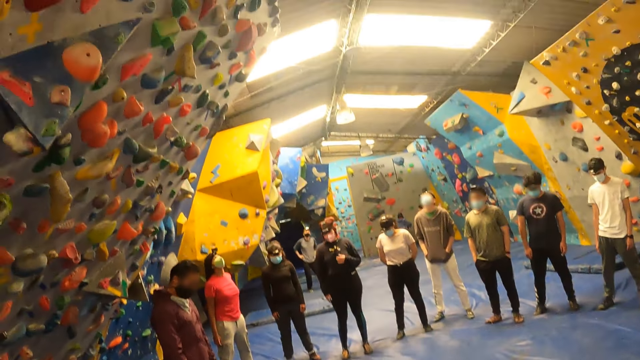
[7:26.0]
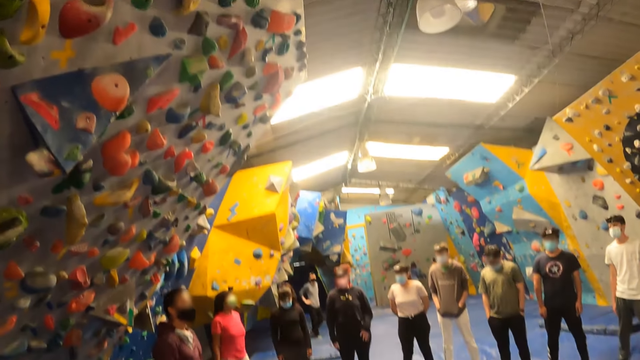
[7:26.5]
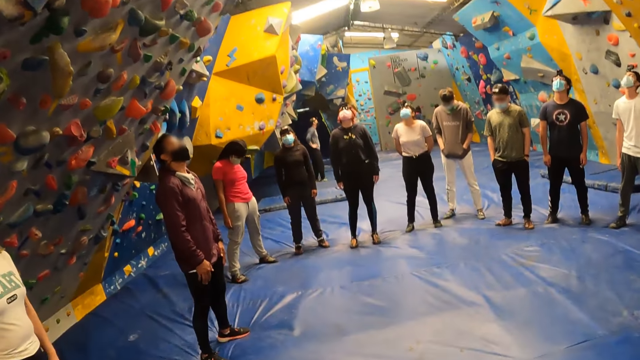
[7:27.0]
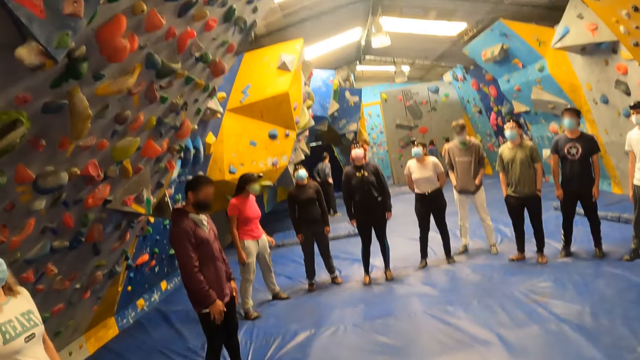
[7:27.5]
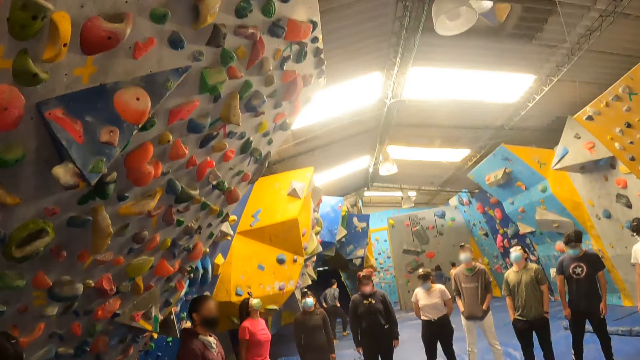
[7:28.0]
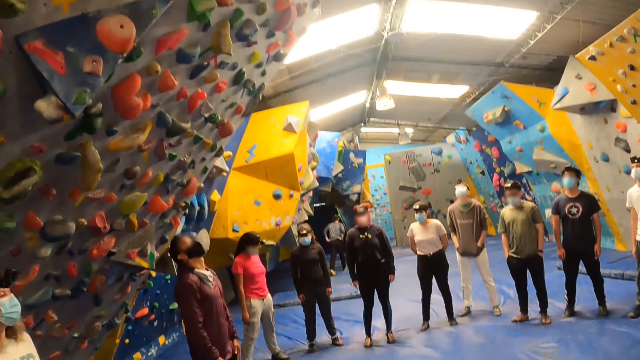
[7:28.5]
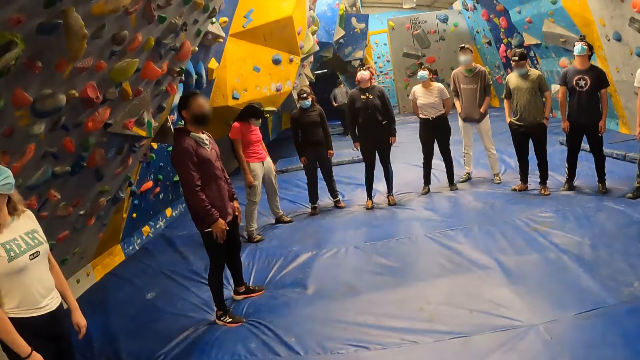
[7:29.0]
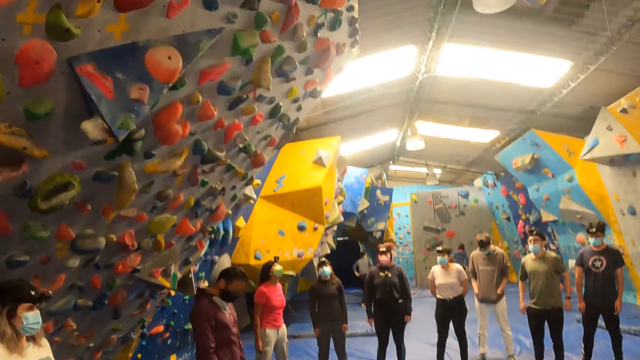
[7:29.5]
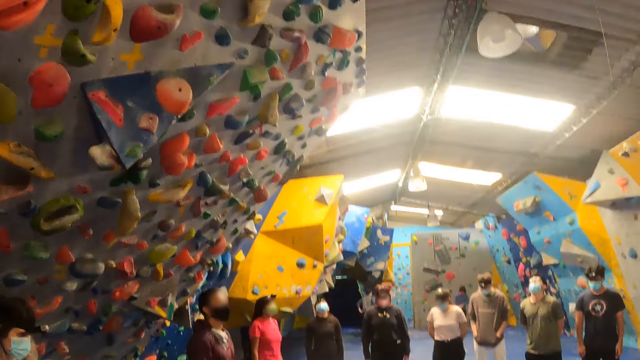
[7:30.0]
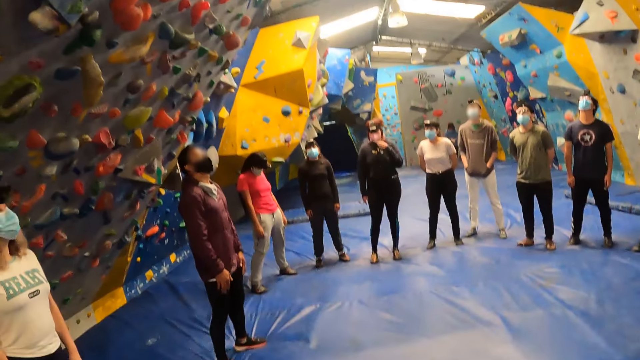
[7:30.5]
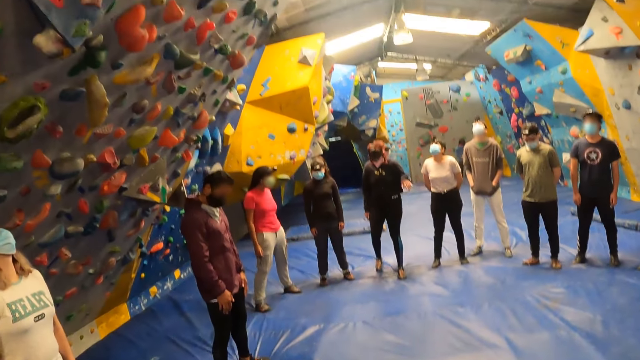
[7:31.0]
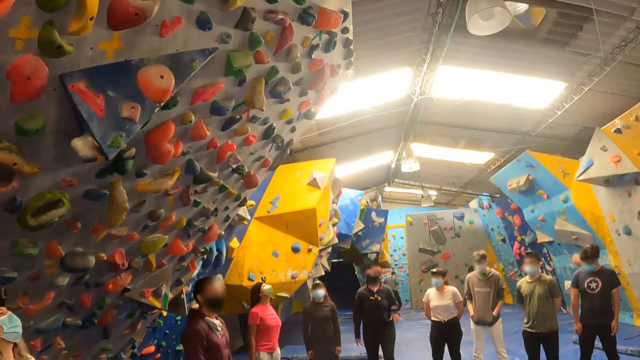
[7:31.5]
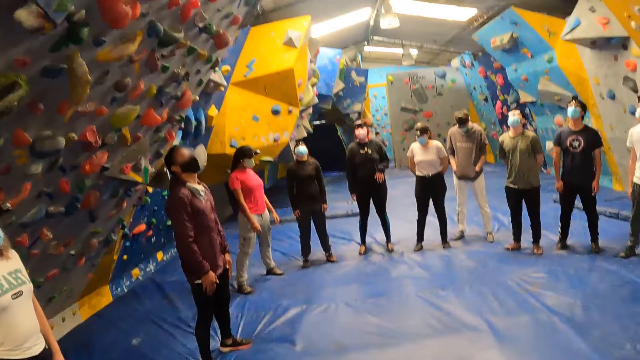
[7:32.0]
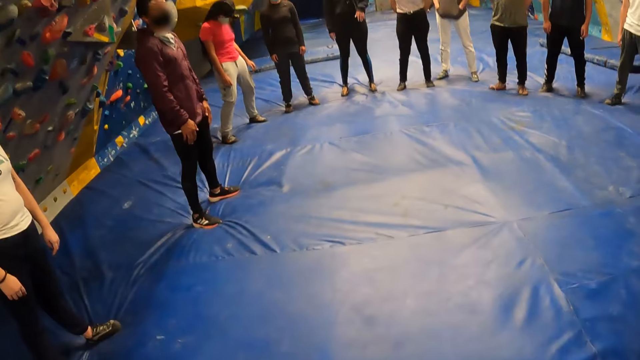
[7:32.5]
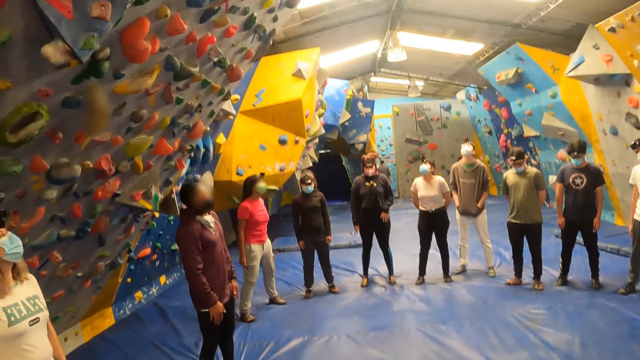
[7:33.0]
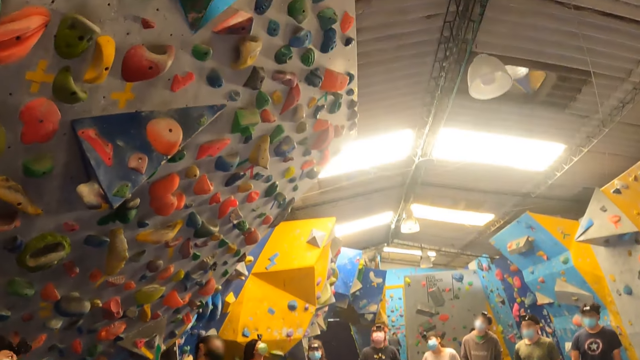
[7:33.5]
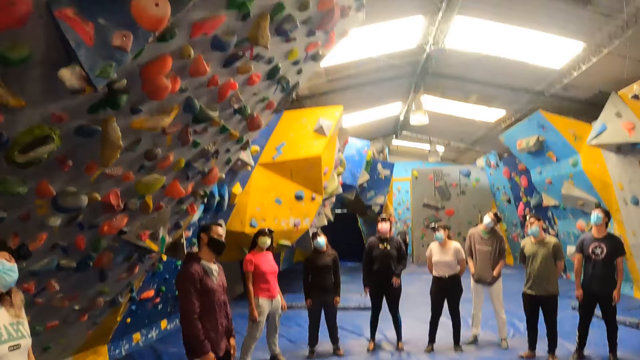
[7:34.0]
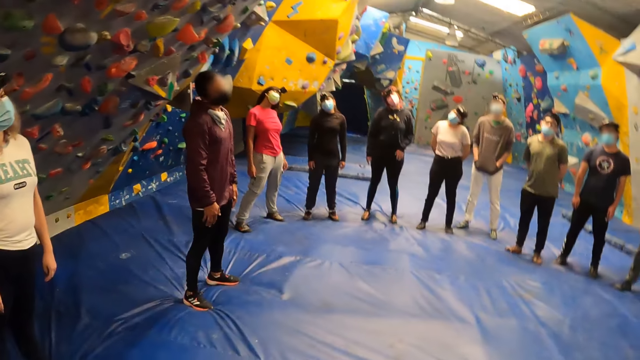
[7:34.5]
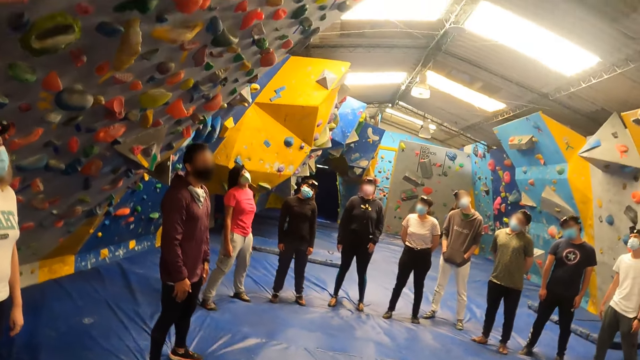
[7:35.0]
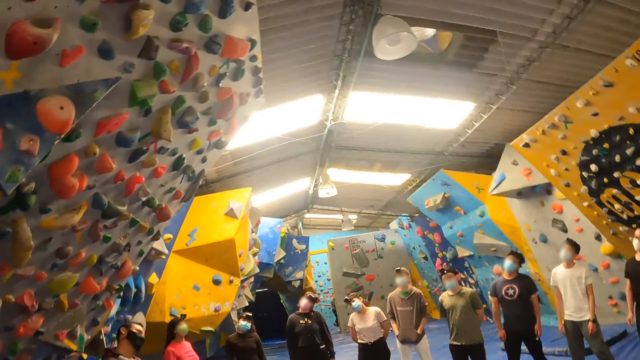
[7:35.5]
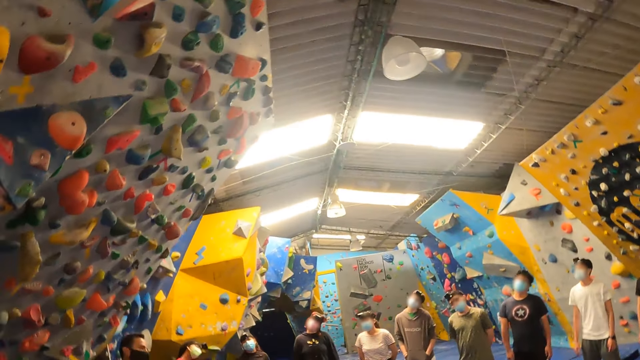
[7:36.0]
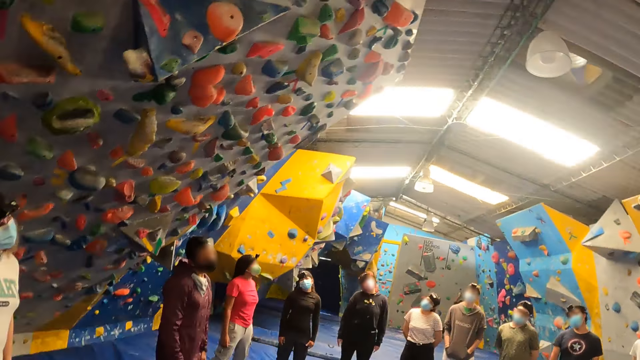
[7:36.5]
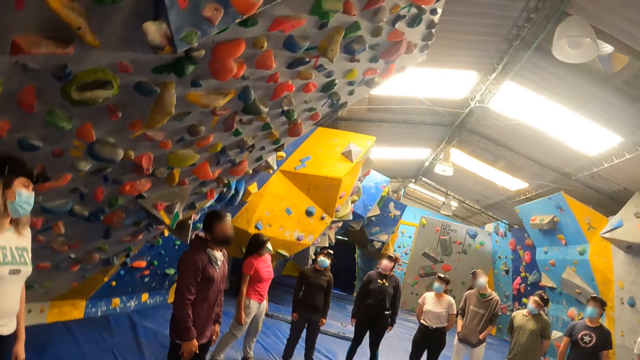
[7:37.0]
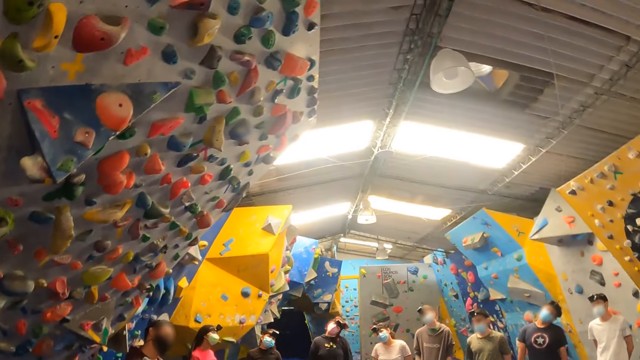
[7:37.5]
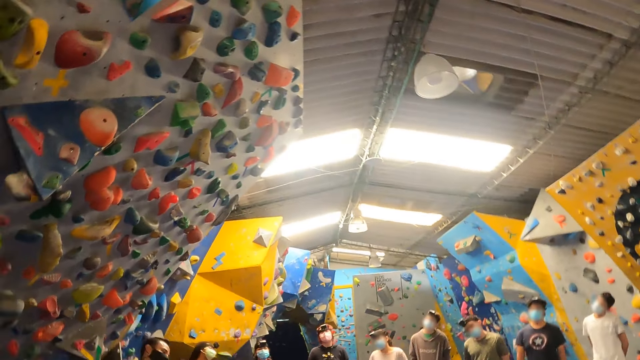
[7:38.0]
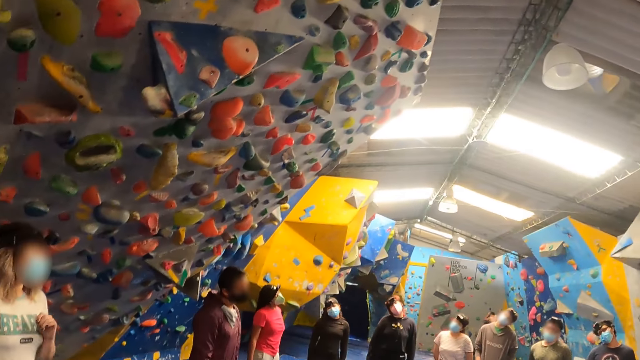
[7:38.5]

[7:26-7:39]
The camera wearer nods her head. The woman nods her head. The instructor moves his head sideways. The camera wearer moves her head sideways. The woman moves her head sideways.

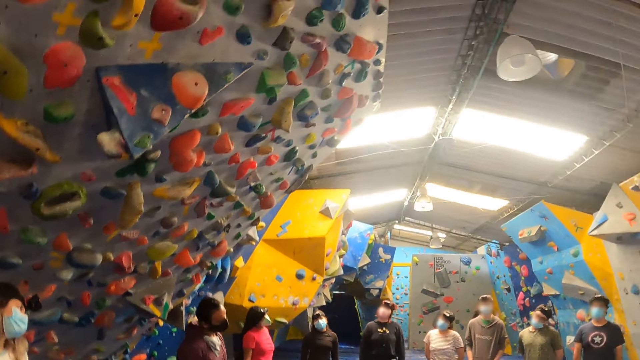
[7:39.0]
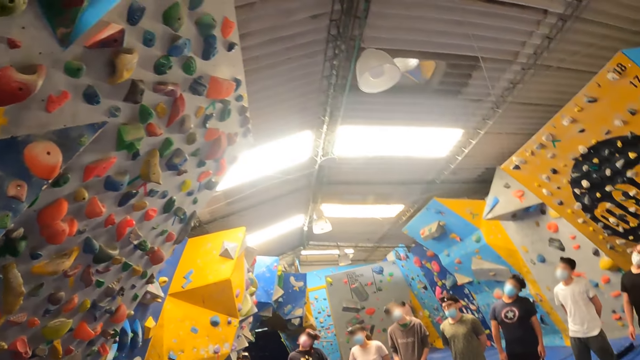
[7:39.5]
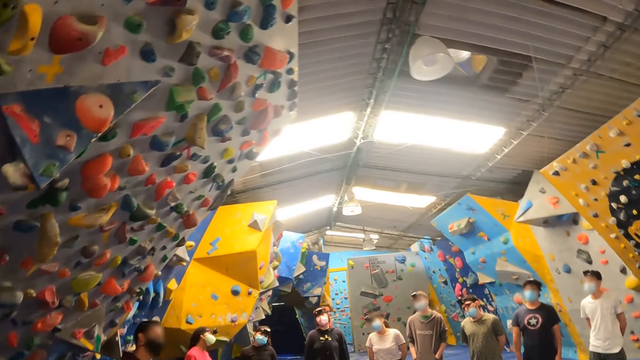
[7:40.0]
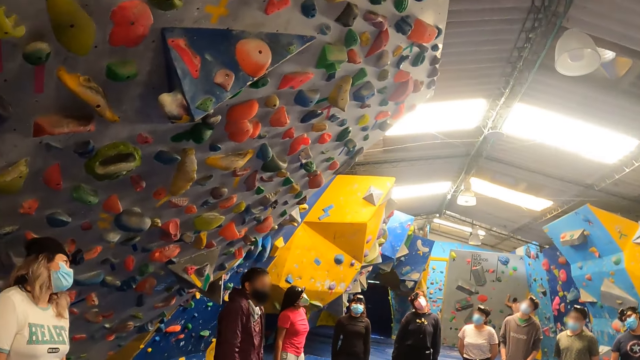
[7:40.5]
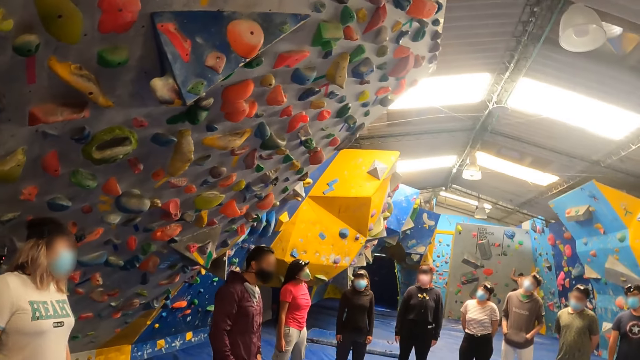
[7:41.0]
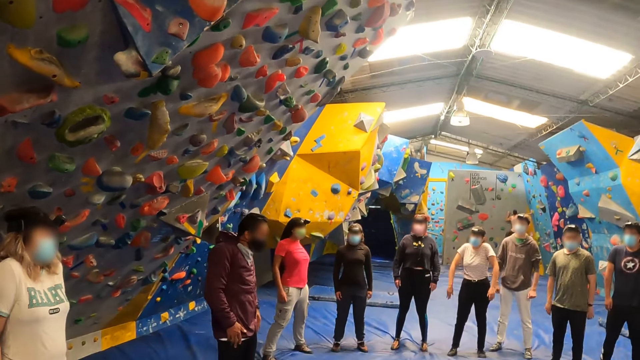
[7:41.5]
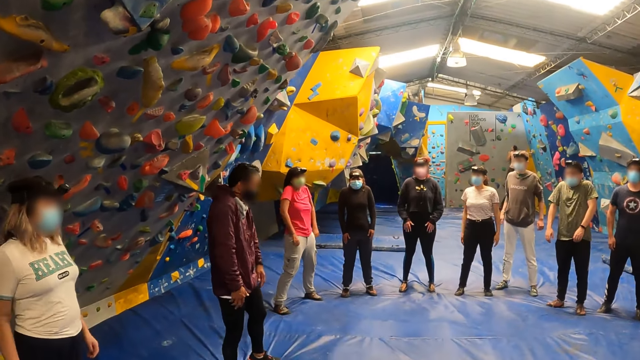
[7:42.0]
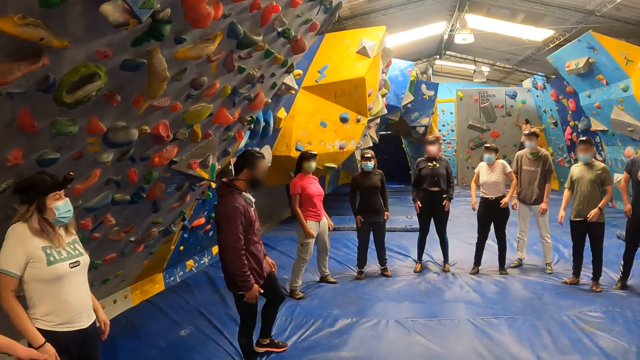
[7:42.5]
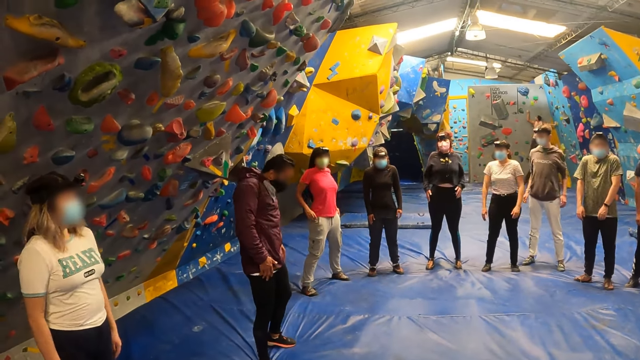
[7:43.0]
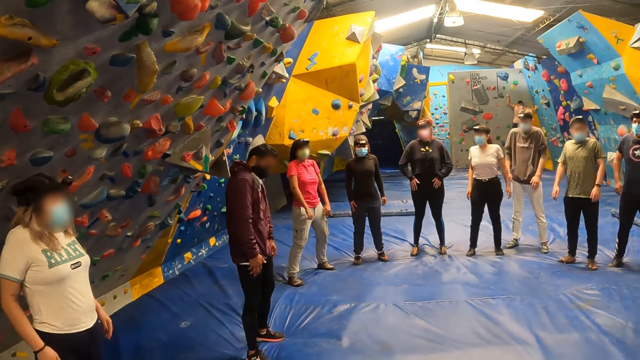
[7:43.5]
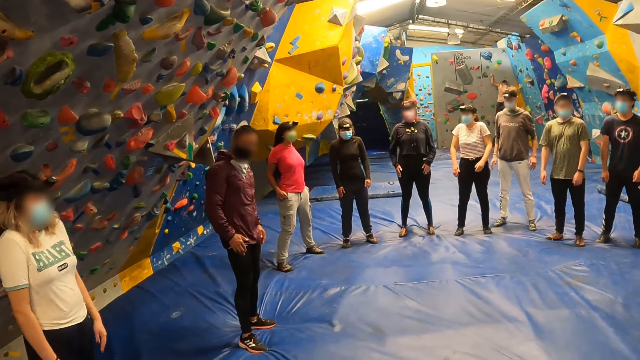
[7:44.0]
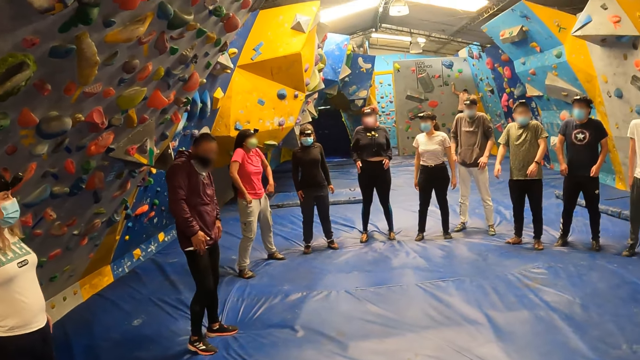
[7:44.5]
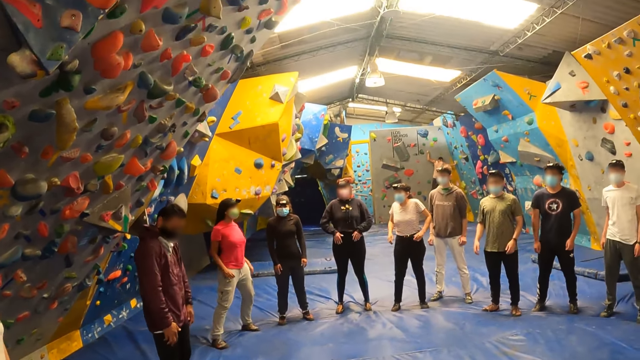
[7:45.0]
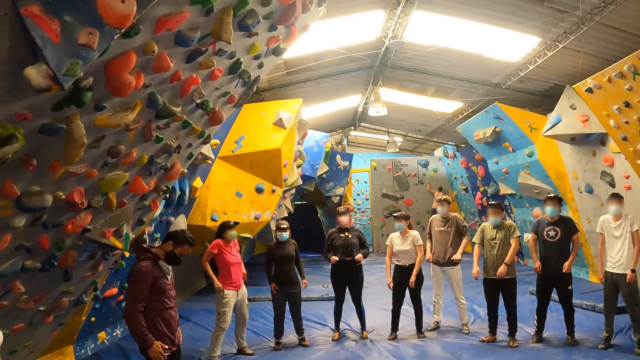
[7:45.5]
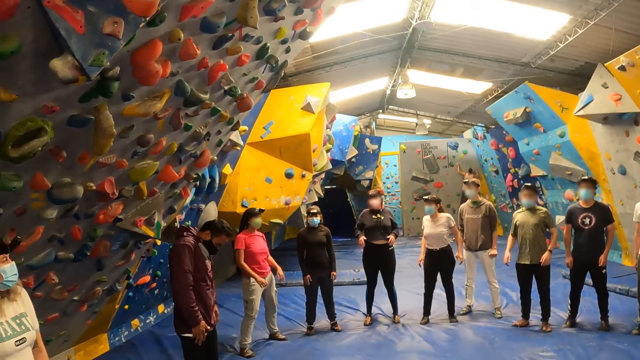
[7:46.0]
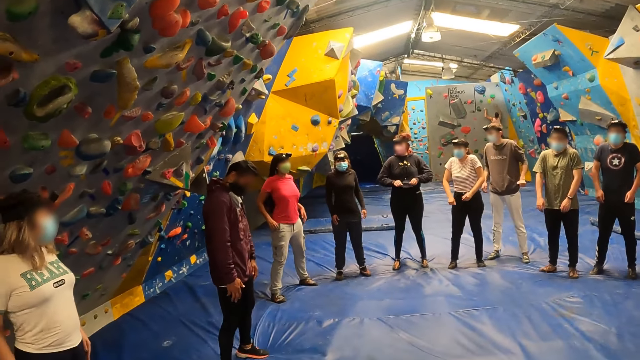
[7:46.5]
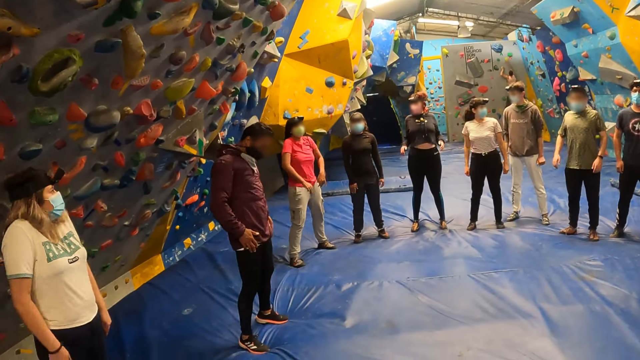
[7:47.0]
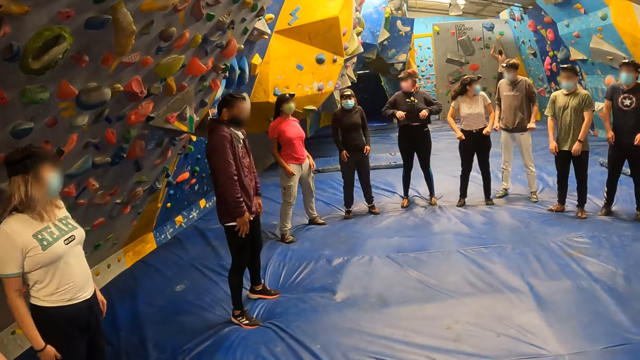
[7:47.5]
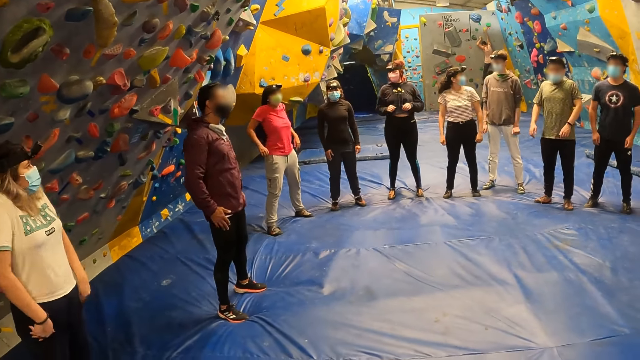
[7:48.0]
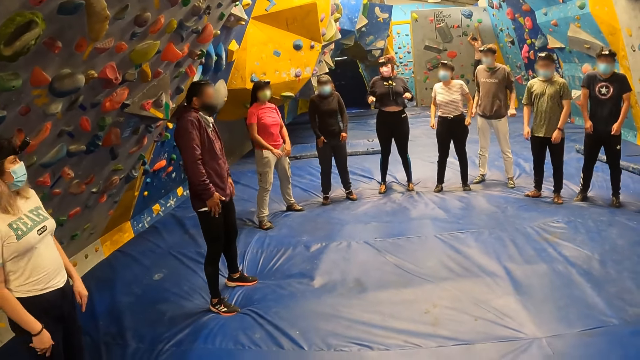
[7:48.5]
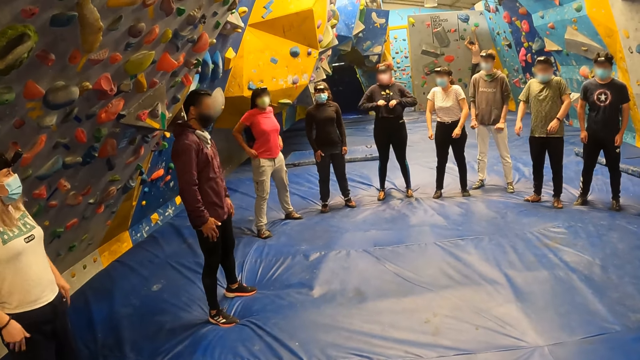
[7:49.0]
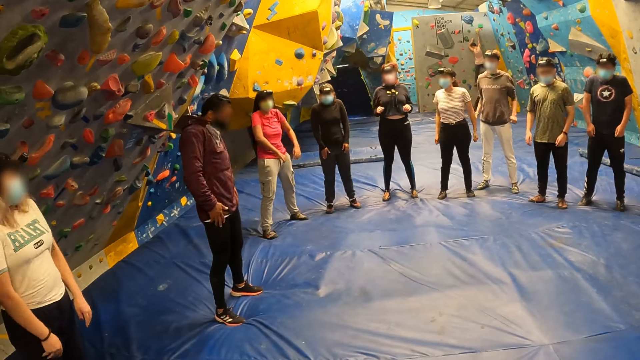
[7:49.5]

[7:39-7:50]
The instructor exercises his shoulders. The woman exercises her shoulders. The camera wearer stares at a man. The man demonstrates for the crowd.
